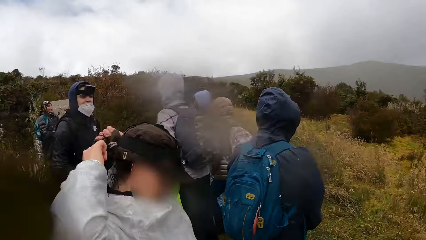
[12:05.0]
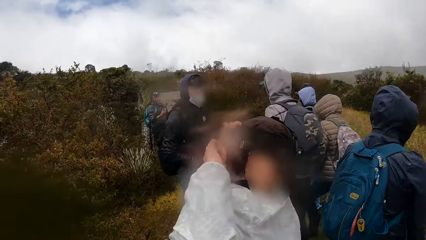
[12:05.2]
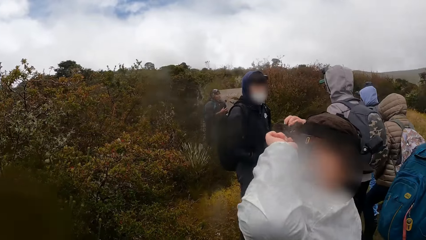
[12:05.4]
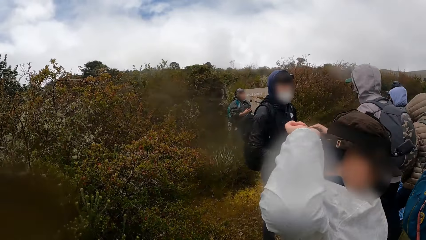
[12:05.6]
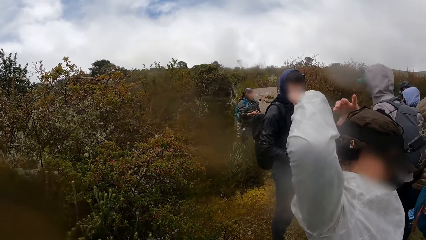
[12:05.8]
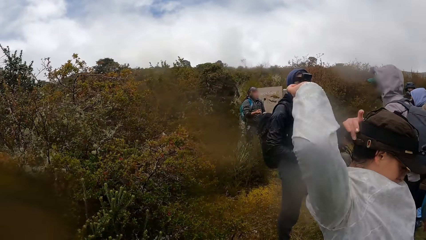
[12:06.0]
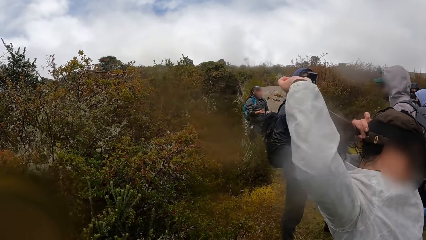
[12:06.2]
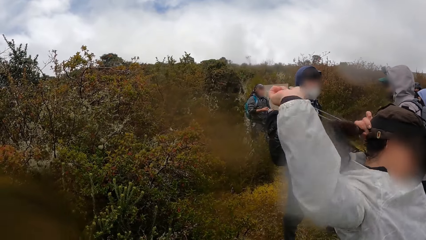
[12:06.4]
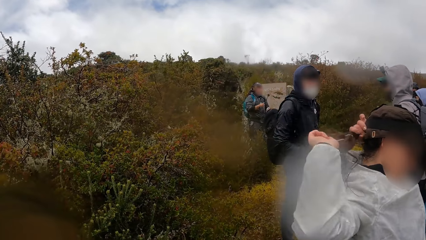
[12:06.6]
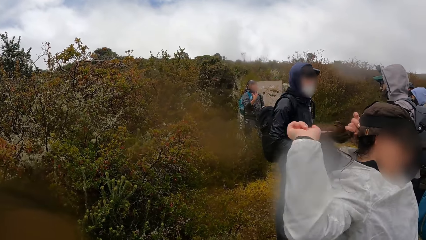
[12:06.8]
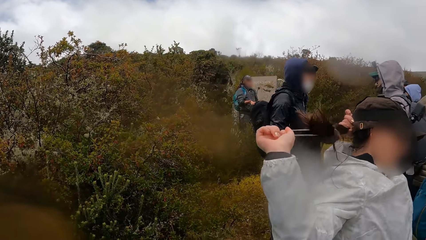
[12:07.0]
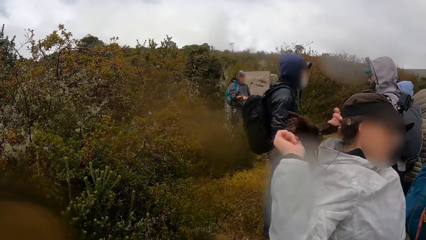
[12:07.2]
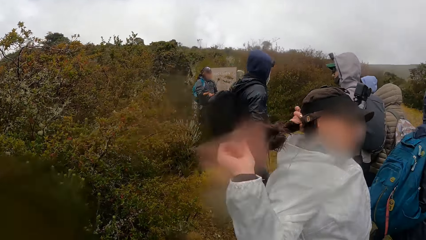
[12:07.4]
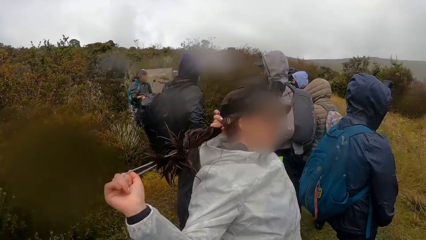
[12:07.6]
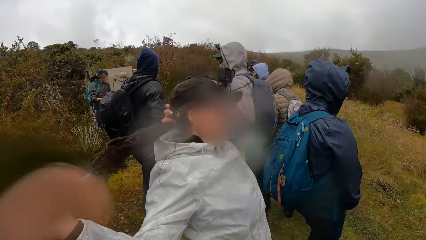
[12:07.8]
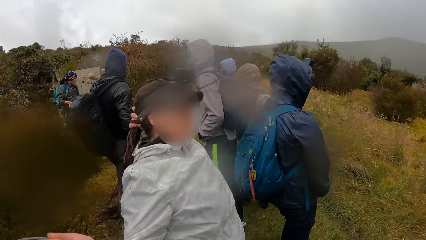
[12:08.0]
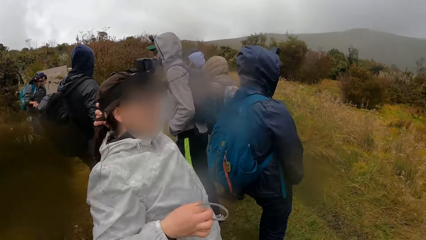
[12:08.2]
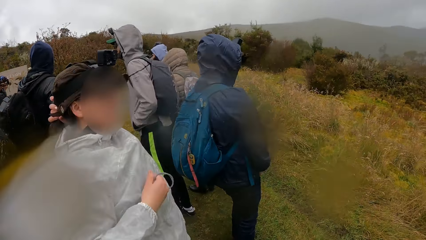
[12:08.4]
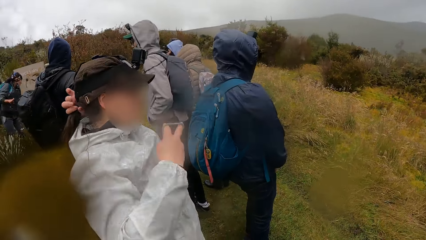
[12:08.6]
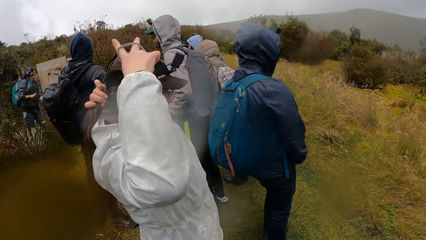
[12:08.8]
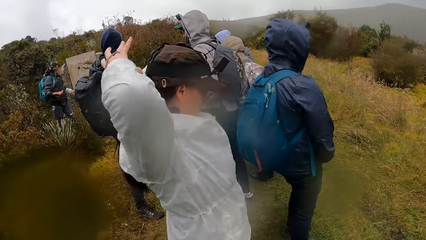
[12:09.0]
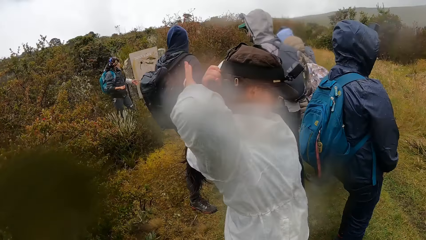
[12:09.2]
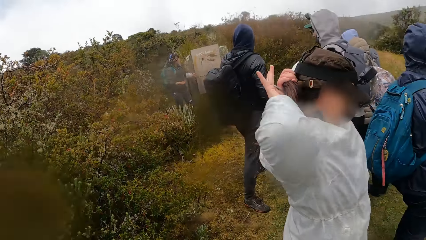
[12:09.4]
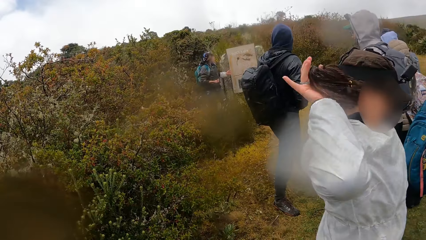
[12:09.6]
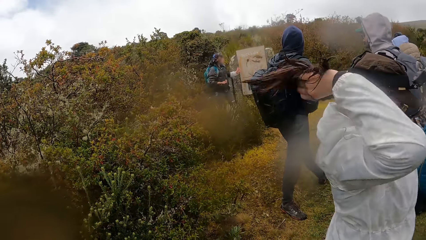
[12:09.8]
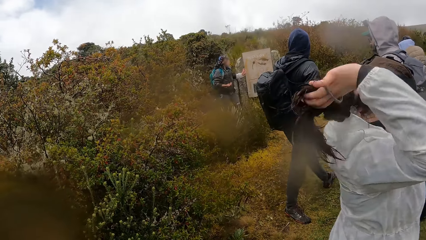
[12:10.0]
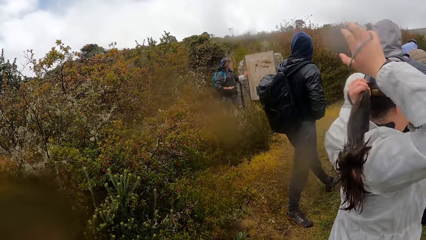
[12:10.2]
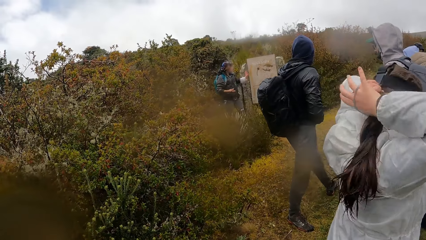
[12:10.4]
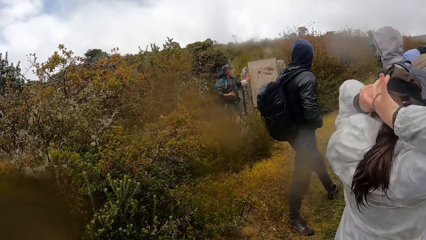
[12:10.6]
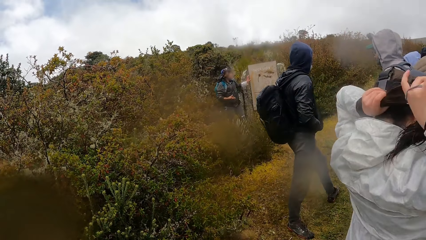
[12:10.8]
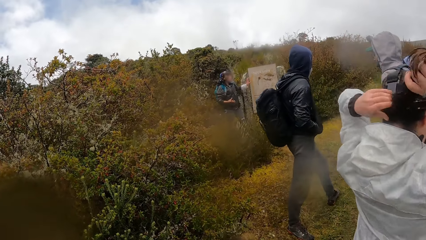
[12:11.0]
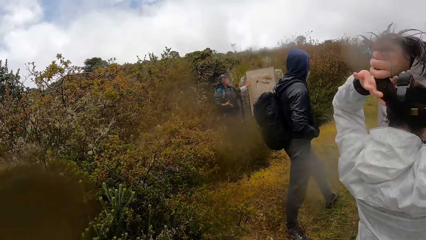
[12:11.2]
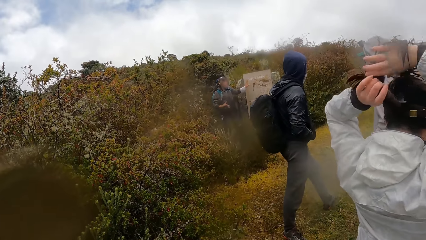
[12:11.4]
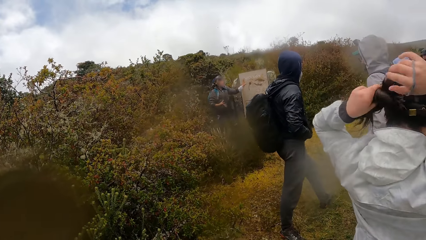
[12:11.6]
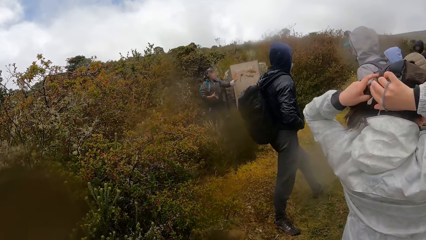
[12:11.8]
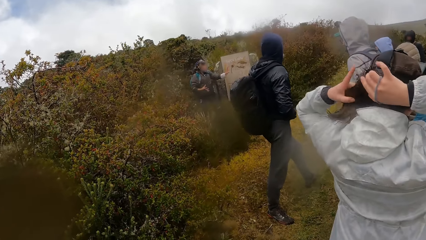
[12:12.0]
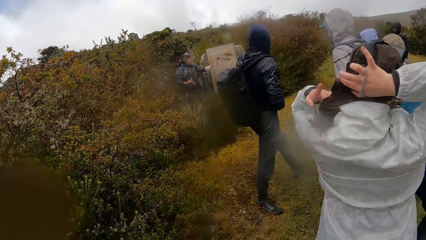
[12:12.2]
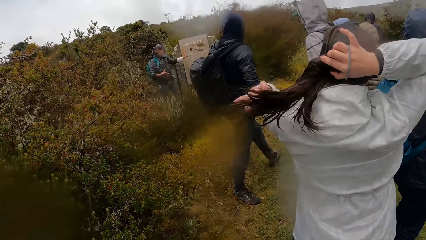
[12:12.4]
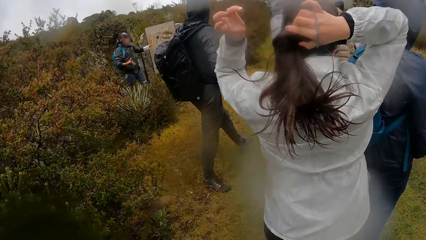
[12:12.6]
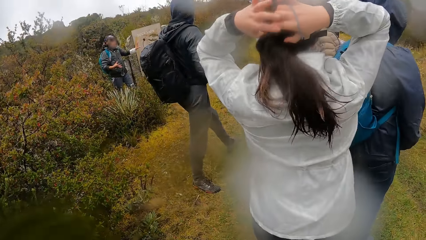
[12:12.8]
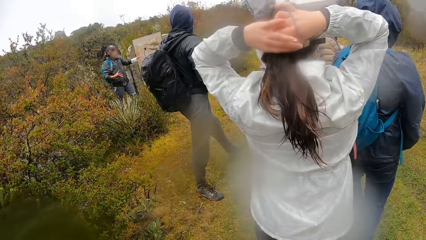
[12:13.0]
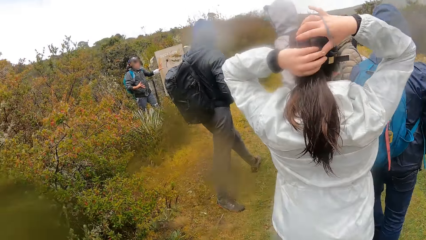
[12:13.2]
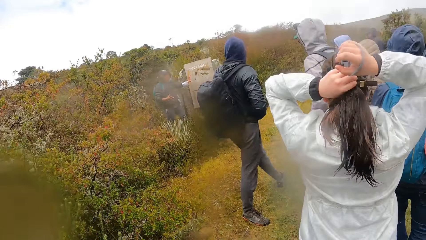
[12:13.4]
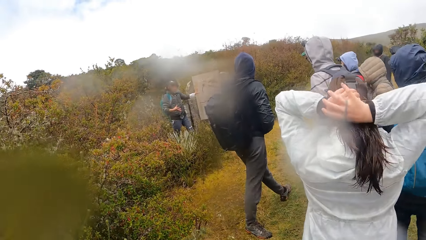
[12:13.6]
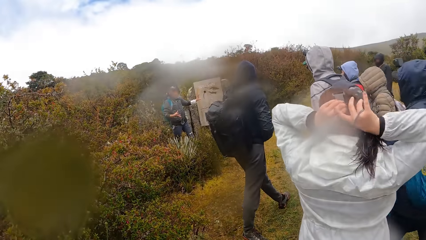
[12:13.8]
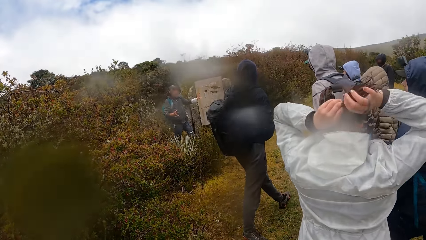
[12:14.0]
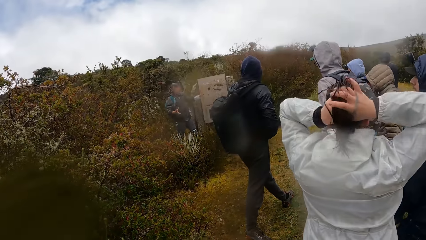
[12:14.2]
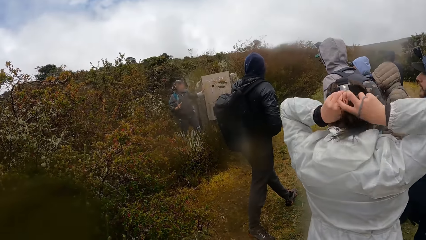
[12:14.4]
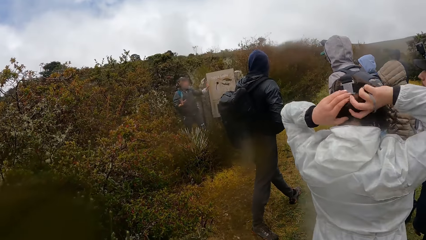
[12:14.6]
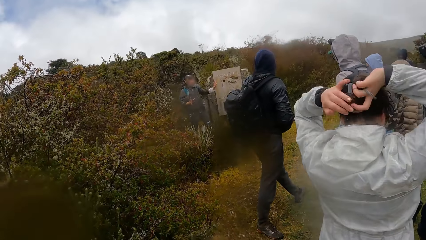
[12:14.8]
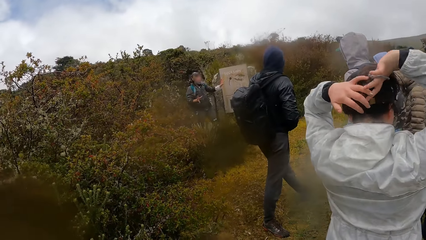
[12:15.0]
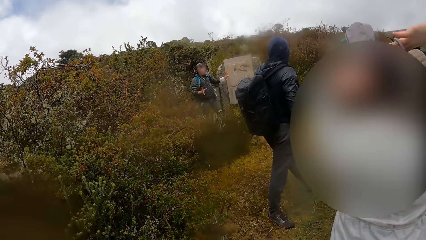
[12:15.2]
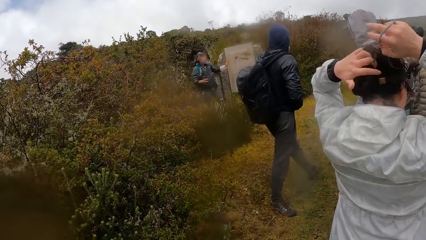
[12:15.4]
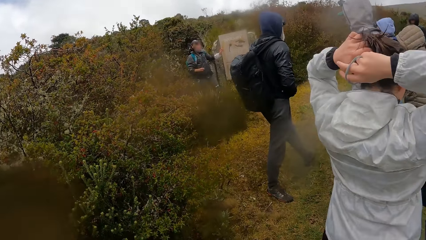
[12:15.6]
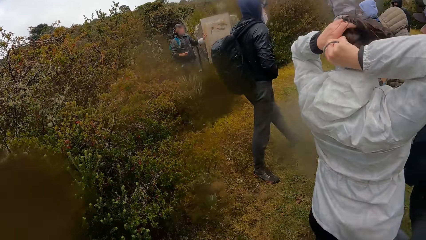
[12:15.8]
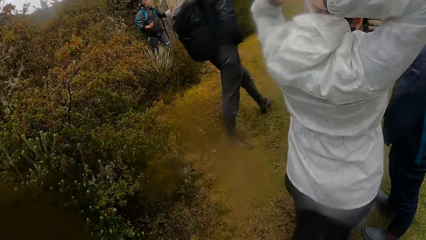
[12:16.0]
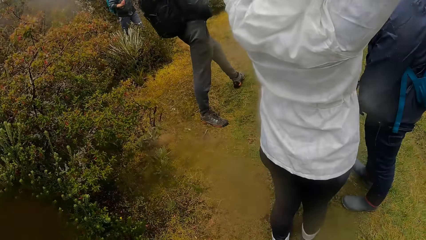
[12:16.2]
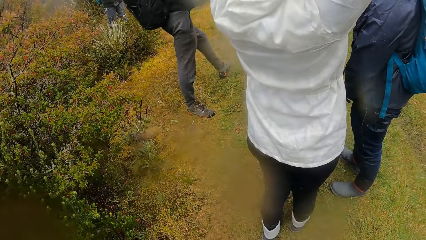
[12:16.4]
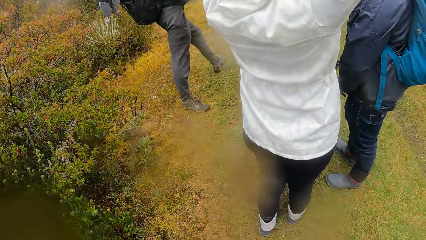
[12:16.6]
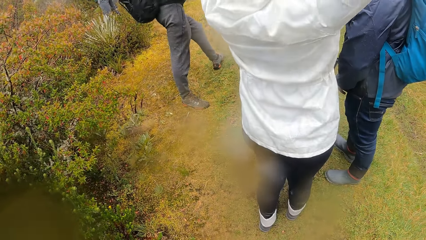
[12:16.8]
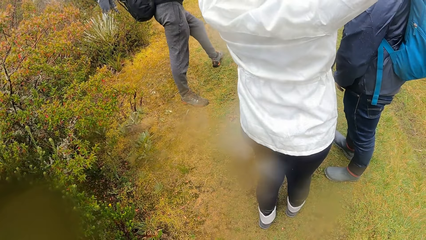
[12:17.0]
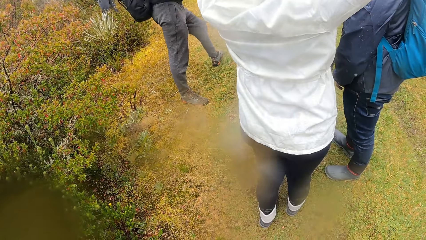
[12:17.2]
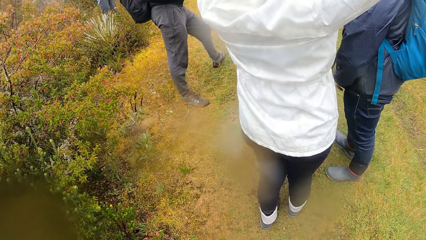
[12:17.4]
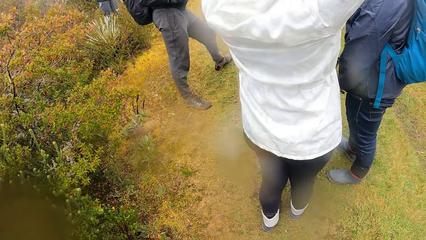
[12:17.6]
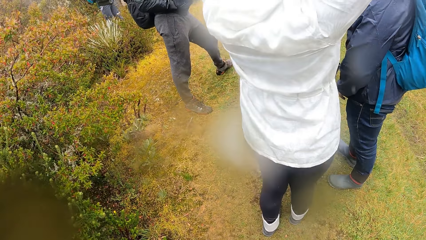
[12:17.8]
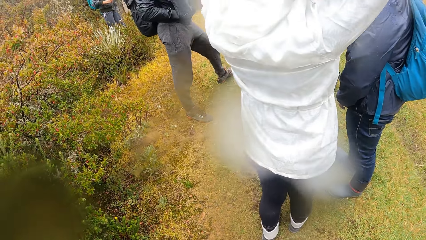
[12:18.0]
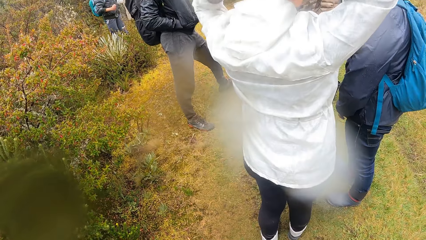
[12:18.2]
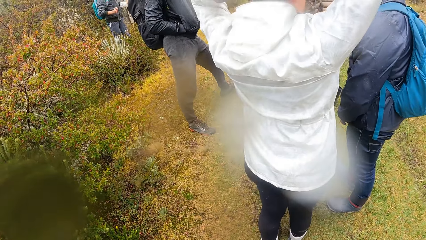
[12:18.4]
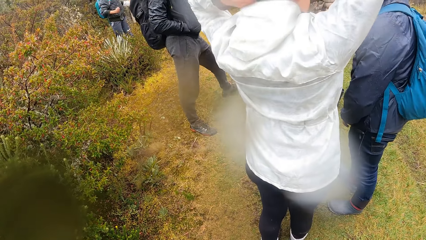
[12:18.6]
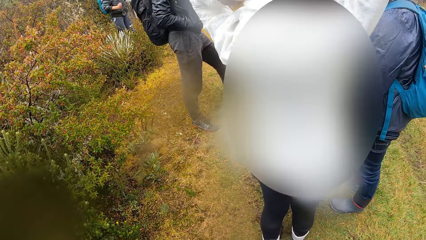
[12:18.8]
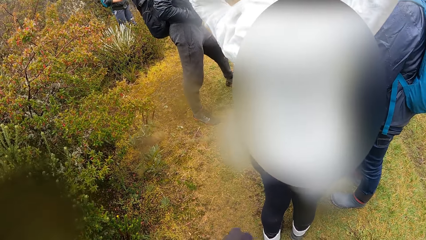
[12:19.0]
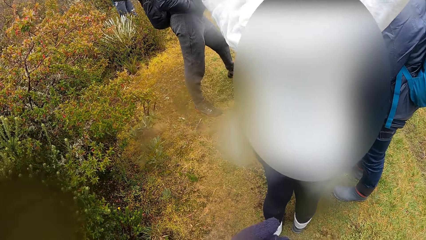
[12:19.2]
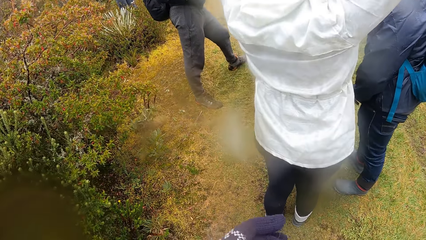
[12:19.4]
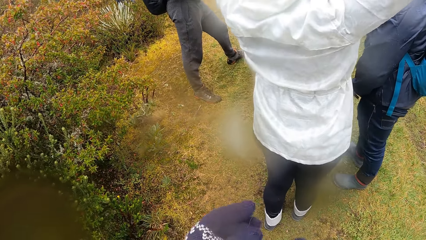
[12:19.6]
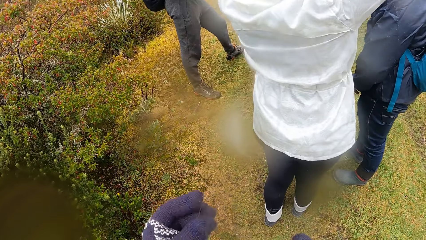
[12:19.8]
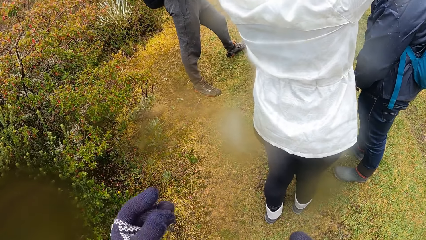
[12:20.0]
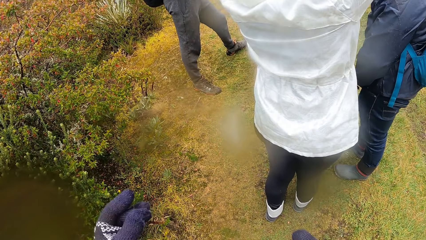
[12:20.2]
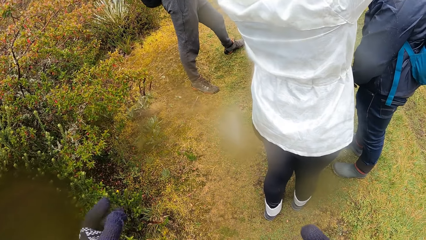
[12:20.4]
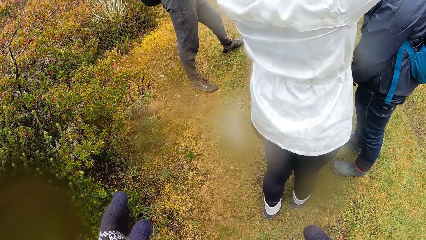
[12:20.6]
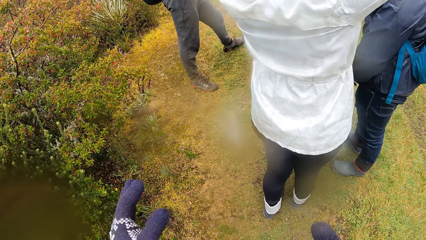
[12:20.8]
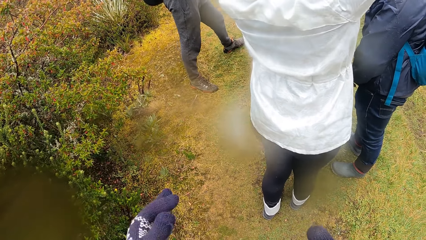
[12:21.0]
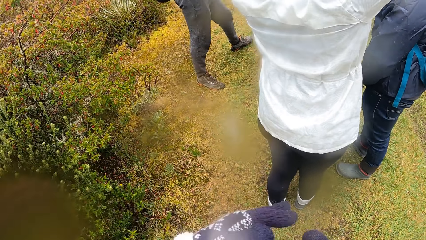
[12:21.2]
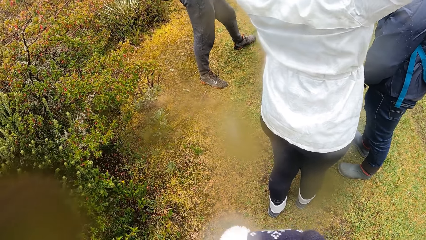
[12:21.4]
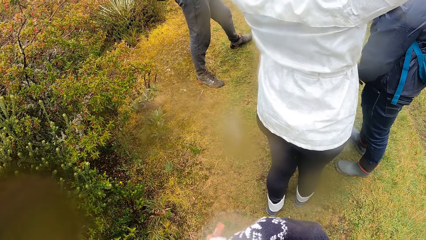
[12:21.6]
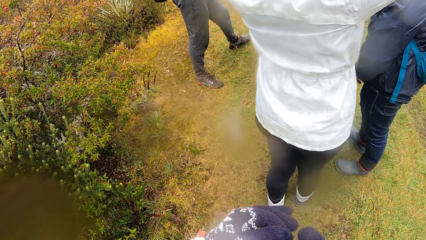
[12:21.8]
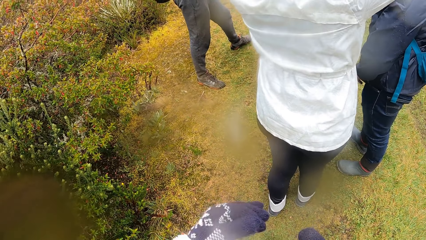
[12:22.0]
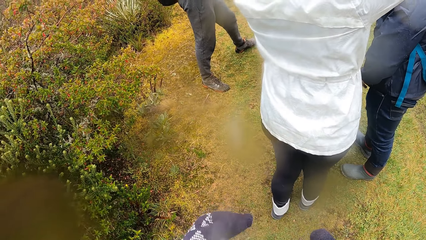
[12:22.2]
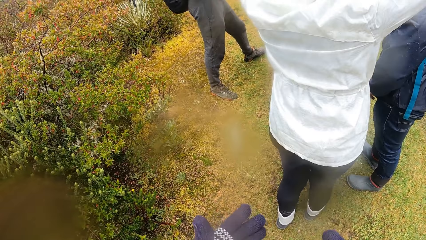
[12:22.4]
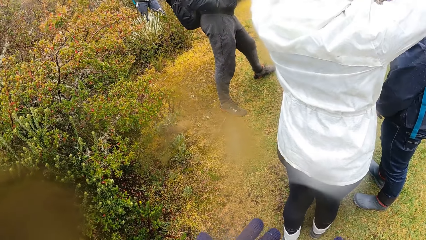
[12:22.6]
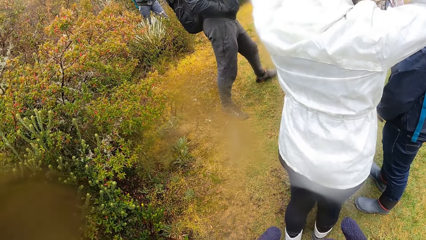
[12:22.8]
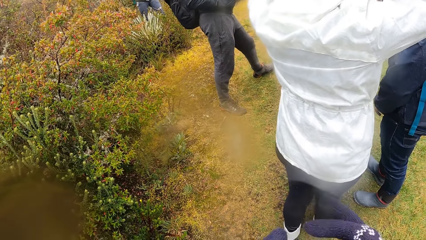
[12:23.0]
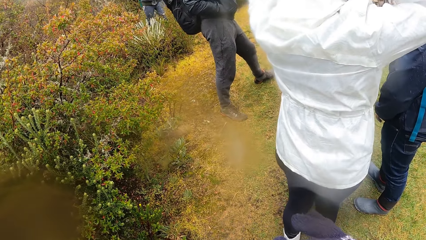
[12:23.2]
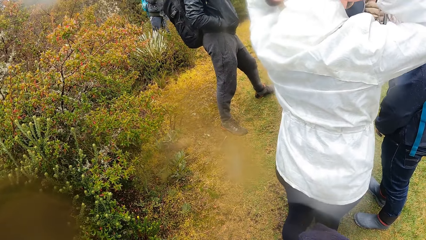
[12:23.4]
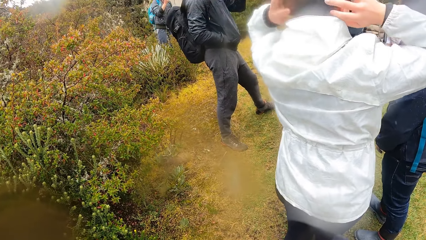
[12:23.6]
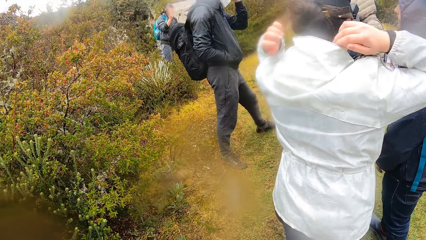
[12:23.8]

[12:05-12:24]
The woman packs her hair with a hair band in her right hand. The camera wearer stares at a man as he explains something. She removes dirt from her right hand with her left hand. She throws something with the left hand. She removes dirt from her left hand glove with her right hand.
